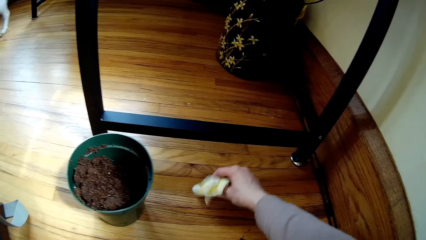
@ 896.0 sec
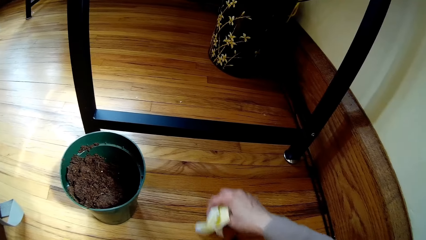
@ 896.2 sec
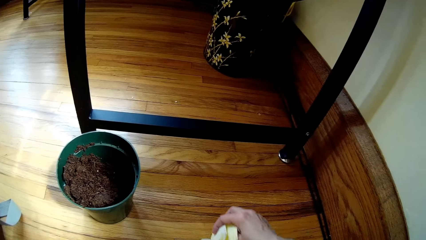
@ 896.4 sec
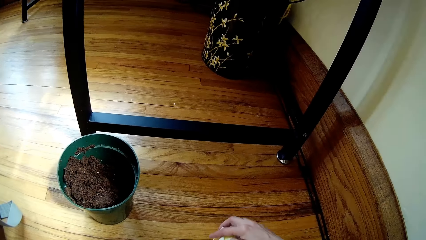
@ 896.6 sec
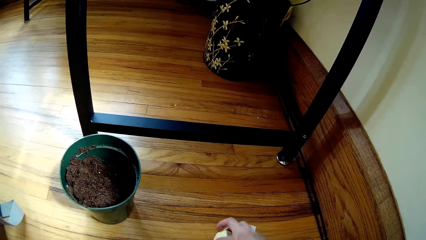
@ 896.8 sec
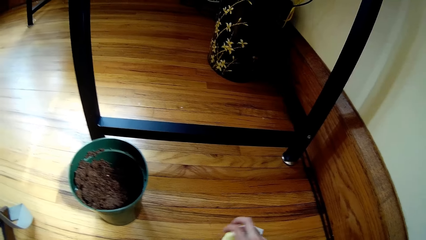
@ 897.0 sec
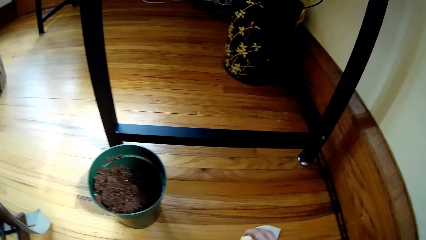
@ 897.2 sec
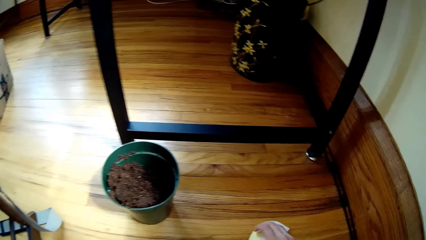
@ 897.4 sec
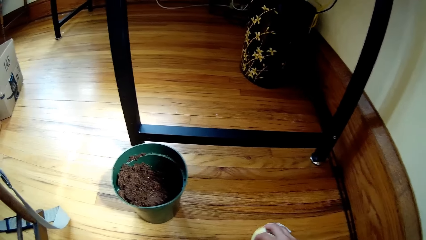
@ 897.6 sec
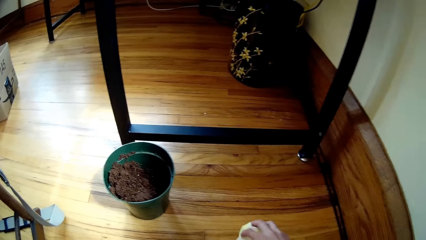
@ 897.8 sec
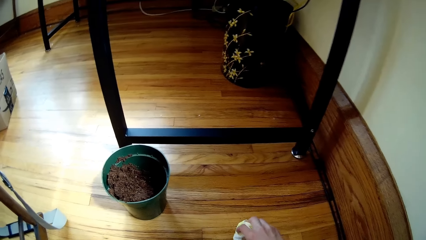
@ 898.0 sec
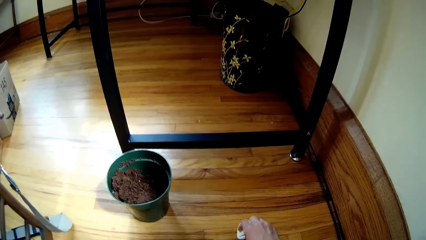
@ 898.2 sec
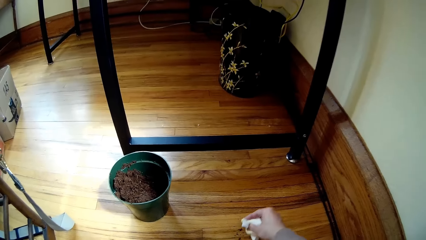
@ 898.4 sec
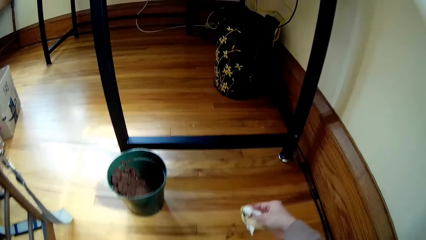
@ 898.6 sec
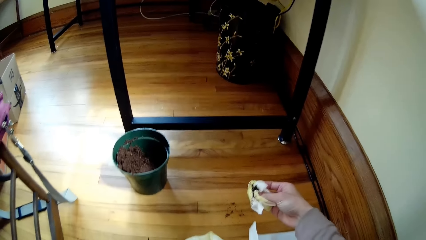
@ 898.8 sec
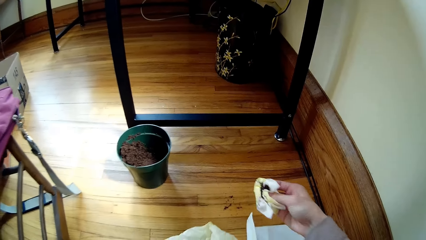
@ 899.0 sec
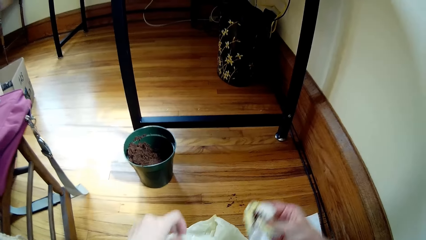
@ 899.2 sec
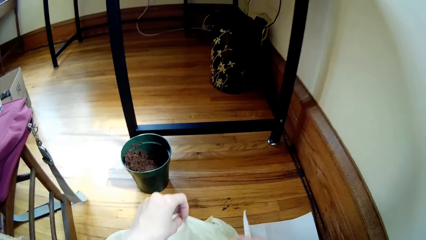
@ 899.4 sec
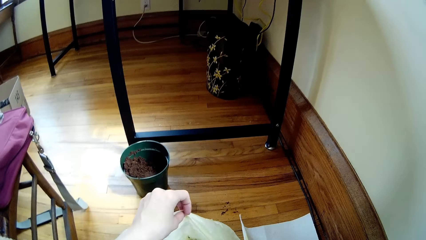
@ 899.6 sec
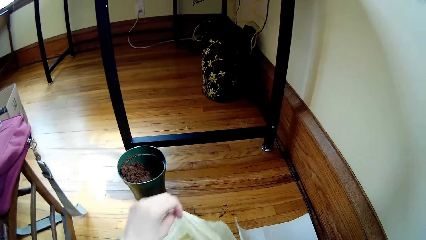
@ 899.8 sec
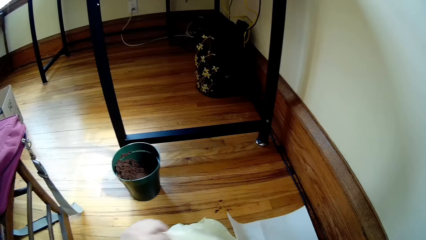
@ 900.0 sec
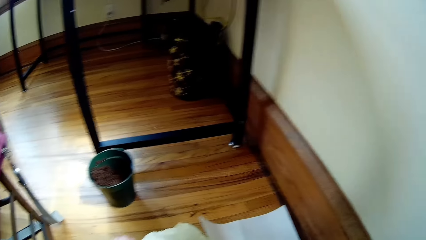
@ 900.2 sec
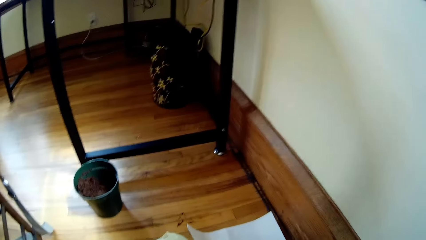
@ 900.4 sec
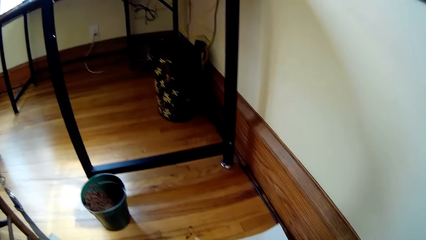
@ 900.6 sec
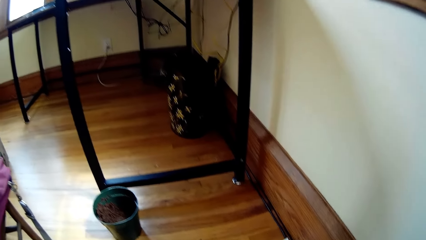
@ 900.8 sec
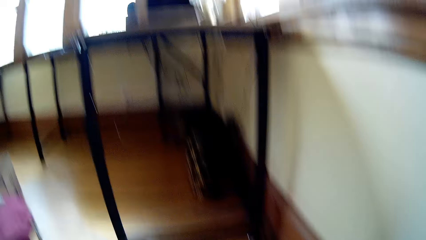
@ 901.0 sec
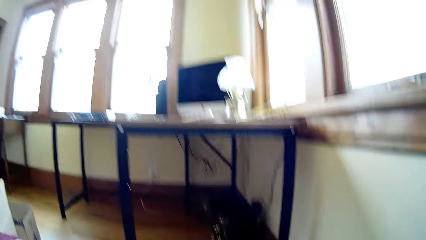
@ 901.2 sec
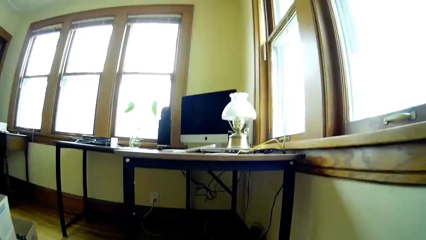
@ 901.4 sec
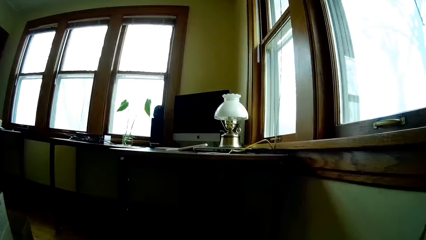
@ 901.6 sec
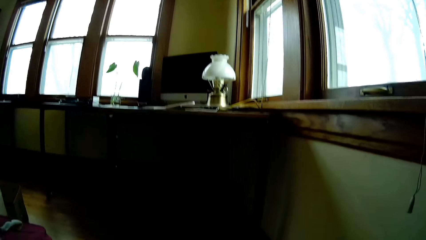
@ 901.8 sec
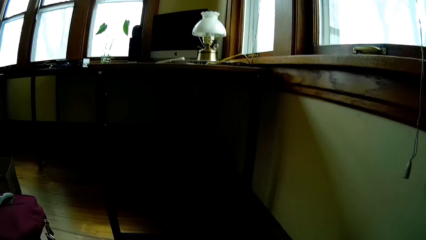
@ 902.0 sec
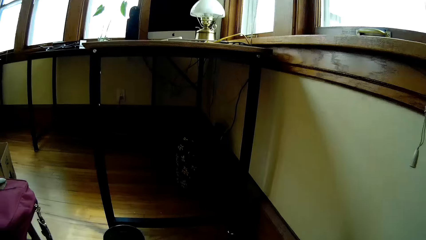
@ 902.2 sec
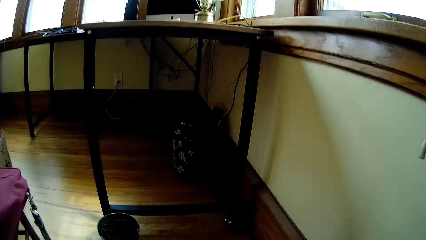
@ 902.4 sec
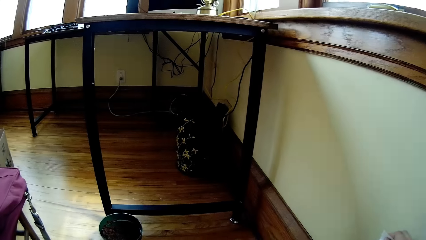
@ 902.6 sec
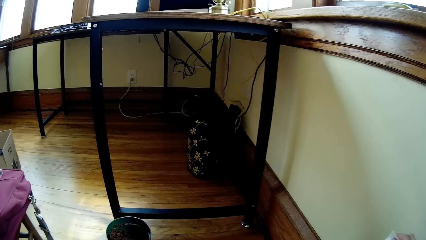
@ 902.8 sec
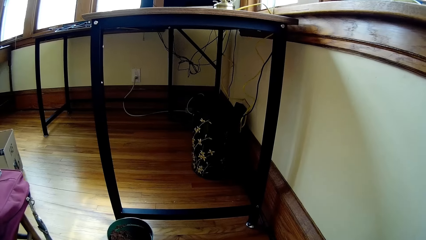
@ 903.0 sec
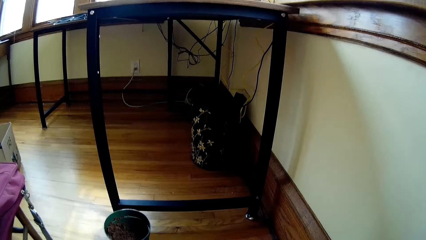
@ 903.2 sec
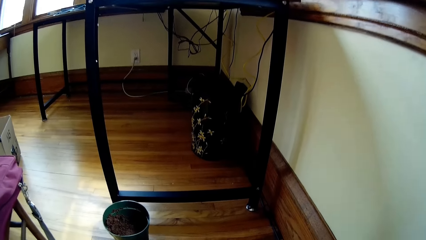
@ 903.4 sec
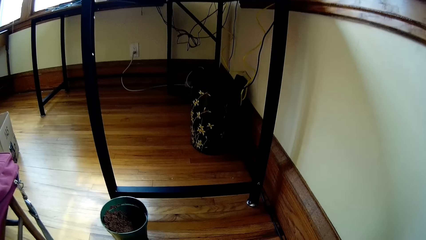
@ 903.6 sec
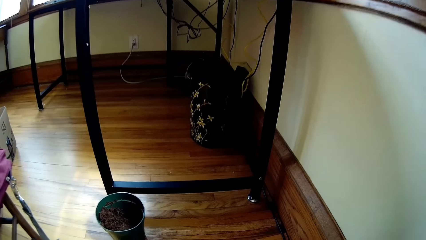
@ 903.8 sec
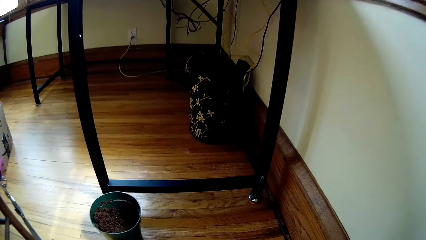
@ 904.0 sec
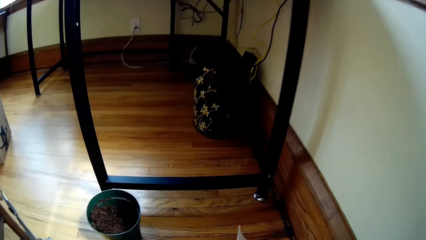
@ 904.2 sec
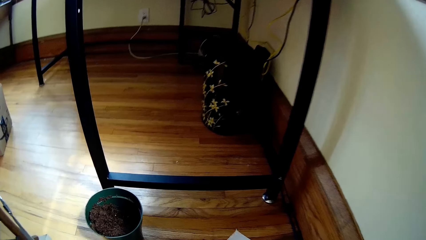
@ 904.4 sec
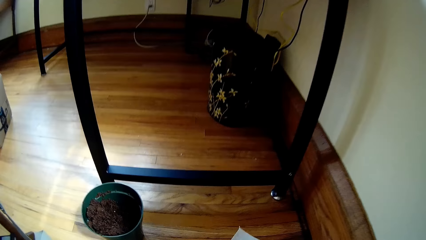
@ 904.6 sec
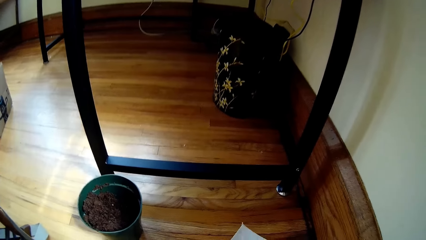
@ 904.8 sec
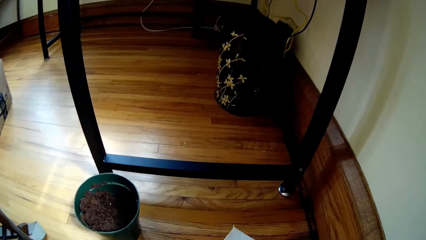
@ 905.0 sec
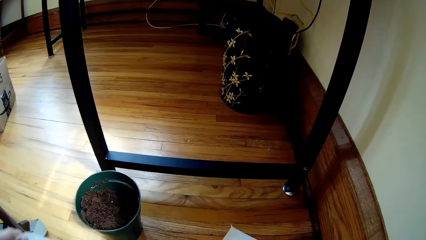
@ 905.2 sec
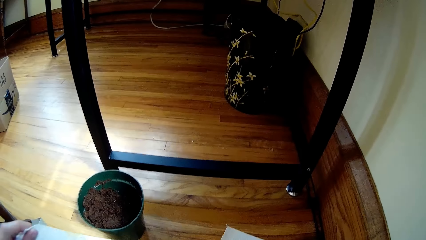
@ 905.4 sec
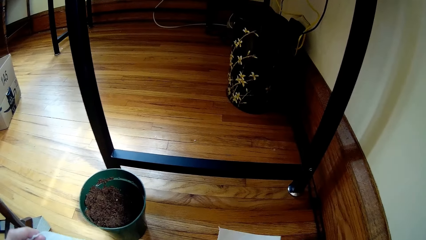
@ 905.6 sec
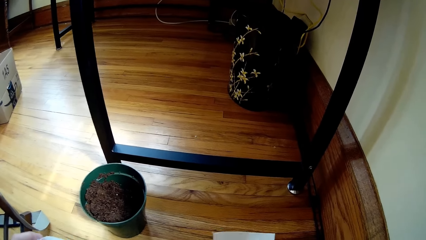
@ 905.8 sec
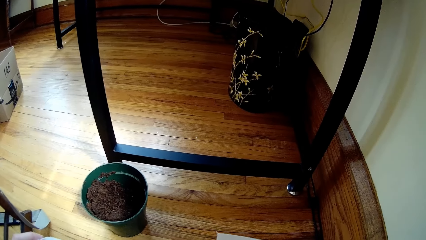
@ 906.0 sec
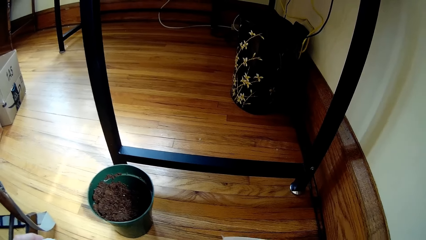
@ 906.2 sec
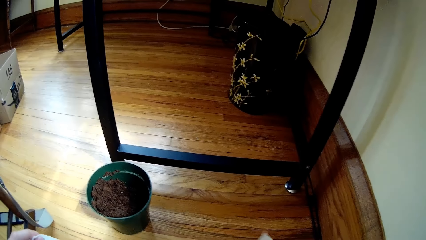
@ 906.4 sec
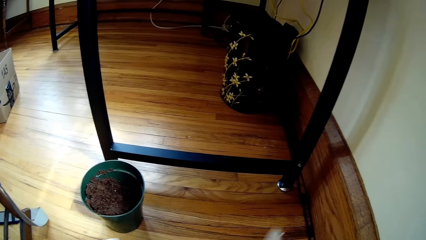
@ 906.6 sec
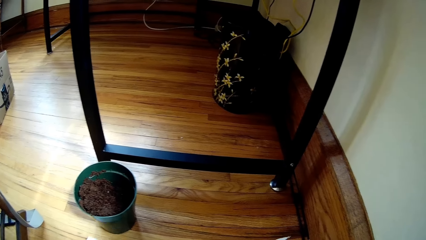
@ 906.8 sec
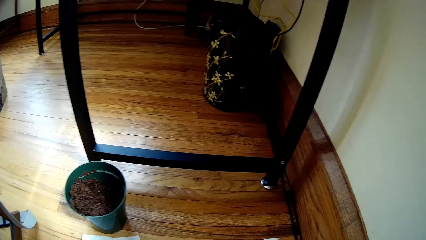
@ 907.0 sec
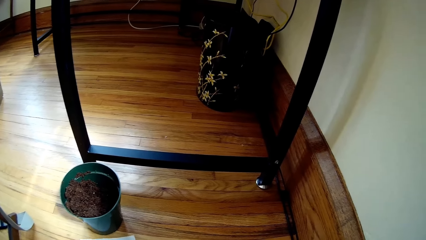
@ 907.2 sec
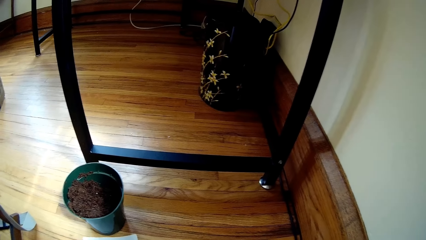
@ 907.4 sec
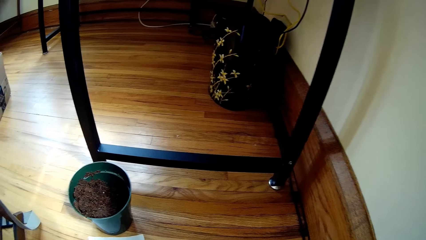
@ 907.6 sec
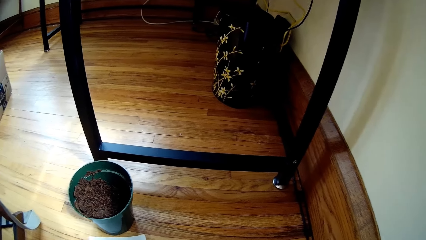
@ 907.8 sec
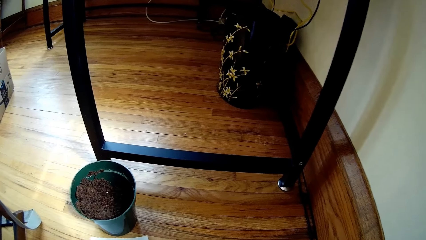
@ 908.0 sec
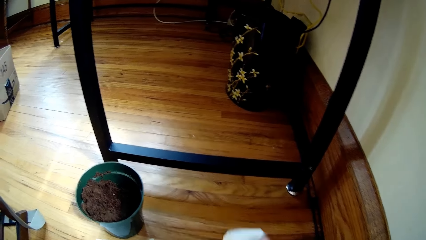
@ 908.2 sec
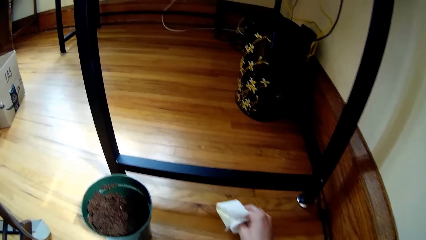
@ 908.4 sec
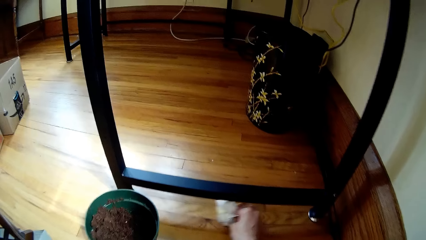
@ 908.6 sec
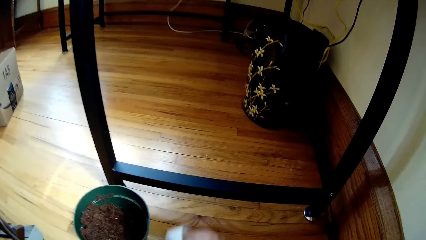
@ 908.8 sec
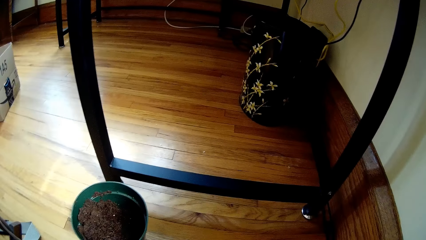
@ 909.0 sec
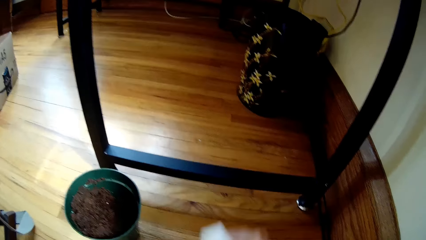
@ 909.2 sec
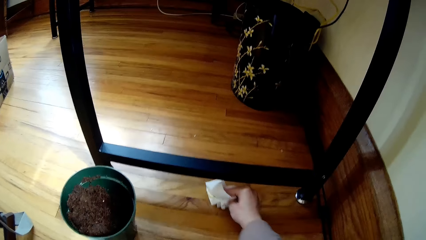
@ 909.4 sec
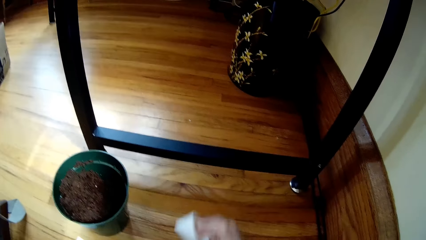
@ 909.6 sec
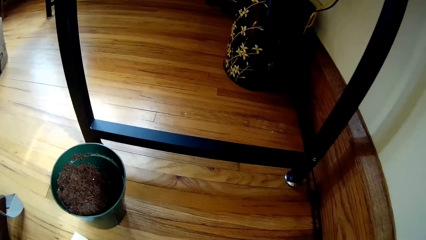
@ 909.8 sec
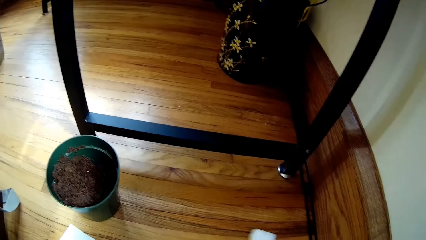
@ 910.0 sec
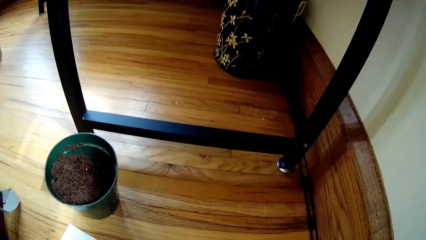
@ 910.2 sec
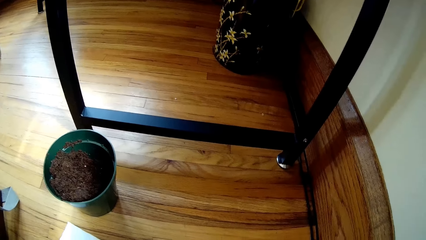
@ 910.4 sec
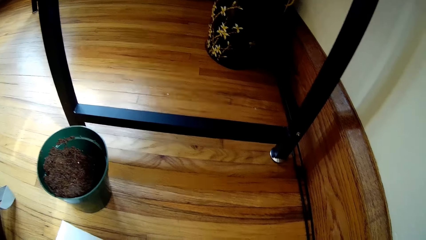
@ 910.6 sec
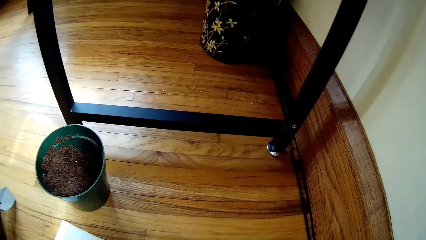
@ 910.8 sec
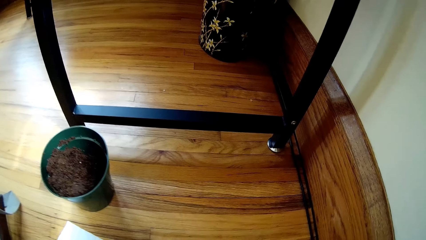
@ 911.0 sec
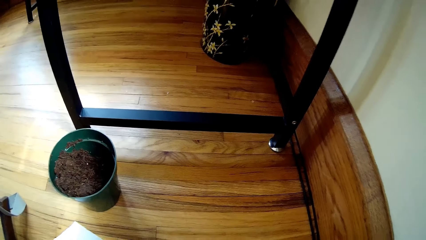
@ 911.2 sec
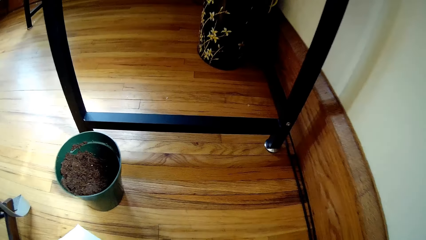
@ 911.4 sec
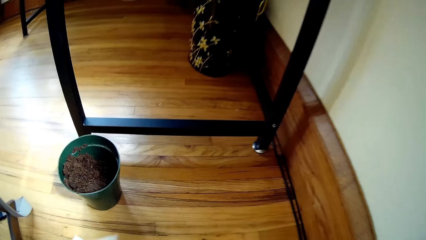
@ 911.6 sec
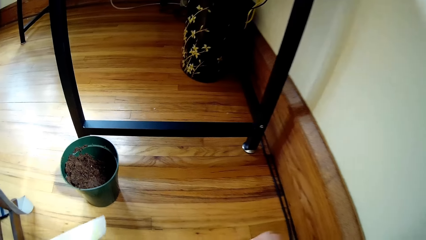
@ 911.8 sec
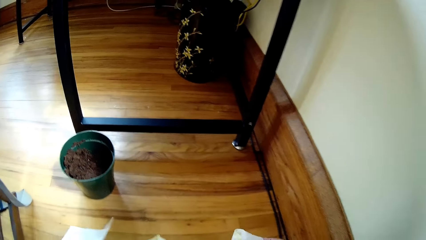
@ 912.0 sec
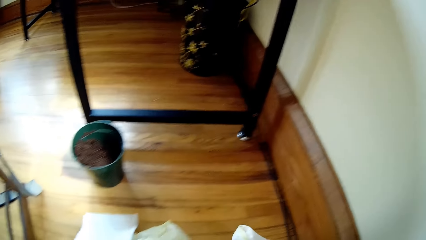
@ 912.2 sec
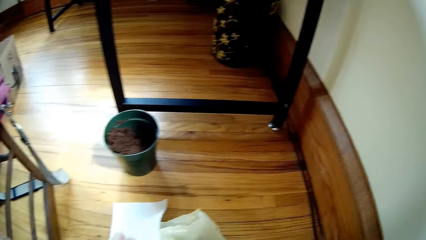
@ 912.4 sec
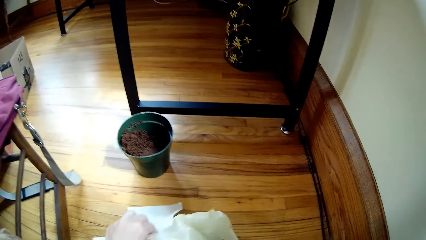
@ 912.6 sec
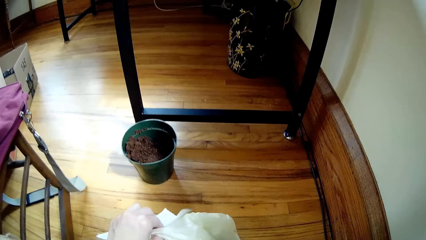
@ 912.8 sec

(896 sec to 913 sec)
The camera wearer takes dirt or soil from the floor with the tissue paper in her right hand. She puts the soil in the paper bag. She picks the soil with the tissue paper. She cleans the floor with the tissue paper in her right hand.
